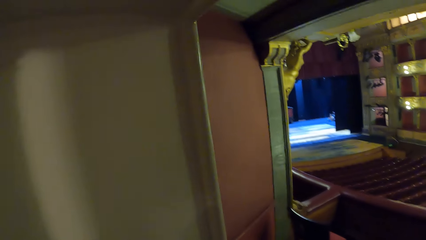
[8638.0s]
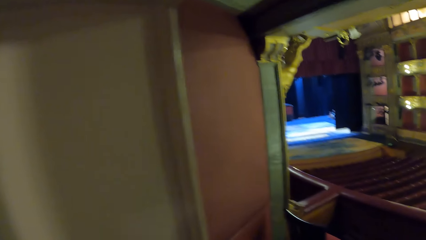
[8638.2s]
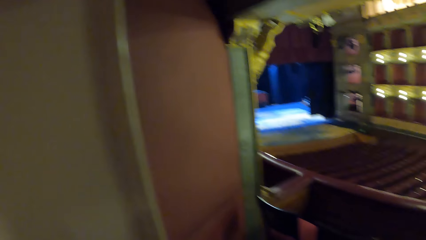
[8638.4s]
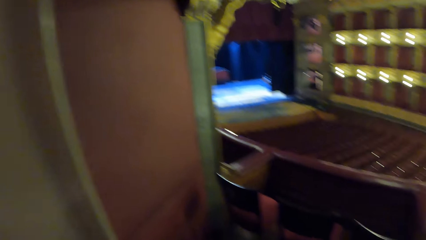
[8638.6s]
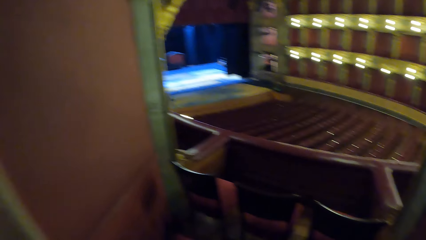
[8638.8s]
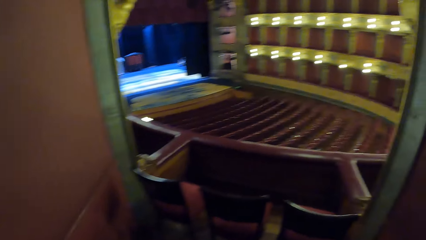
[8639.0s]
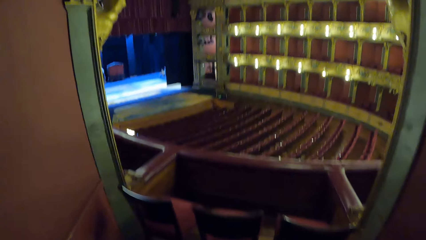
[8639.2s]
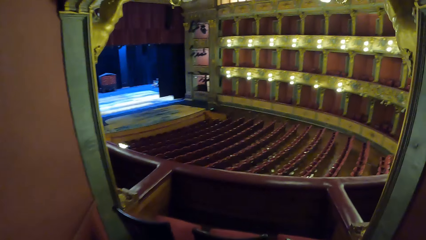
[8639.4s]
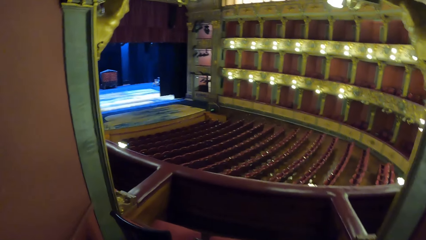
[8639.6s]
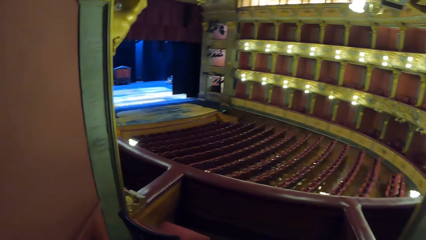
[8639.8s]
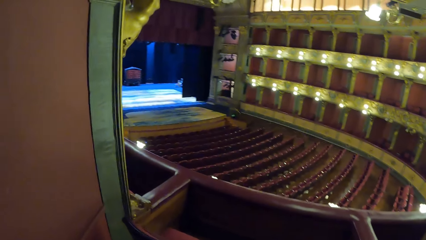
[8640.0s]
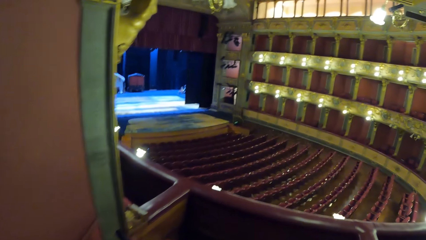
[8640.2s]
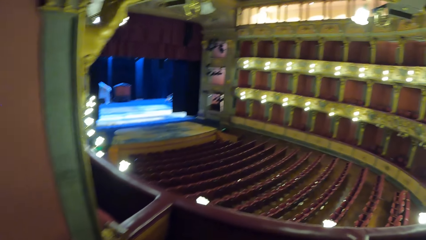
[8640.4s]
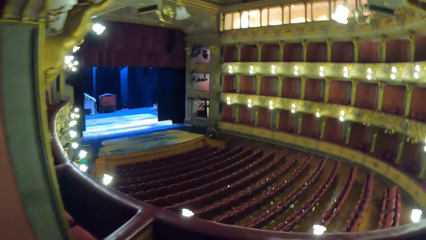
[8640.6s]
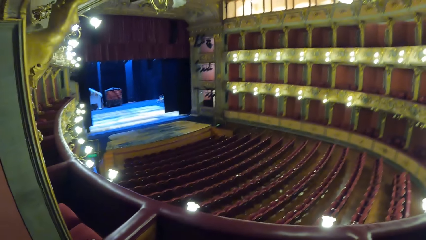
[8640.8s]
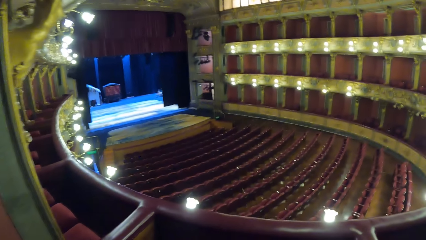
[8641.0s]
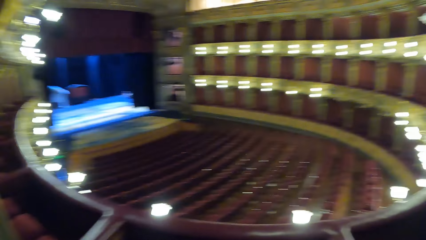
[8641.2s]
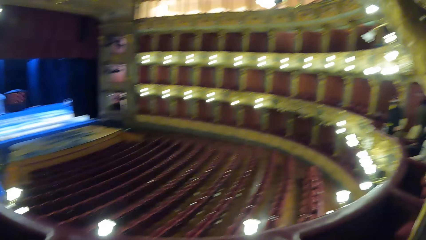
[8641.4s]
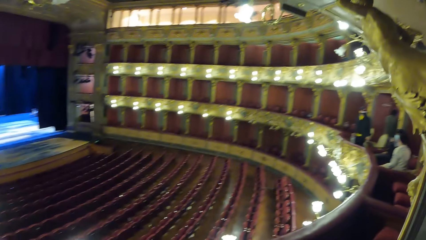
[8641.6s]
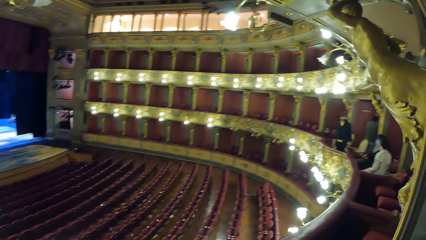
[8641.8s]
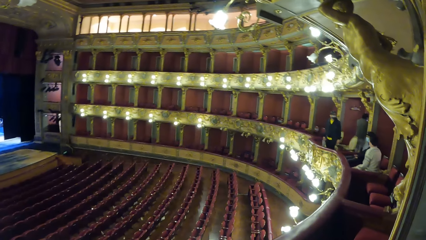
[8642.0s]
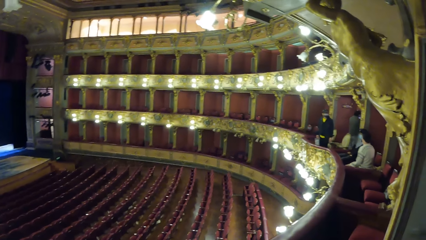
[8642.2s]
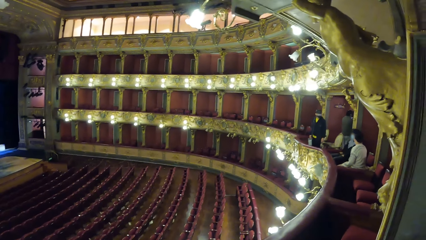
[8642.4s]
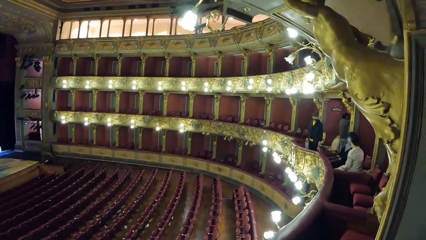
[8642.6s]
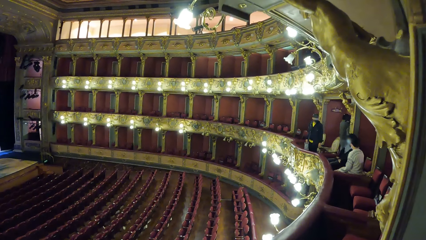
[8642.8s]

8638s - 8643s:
The camera wearer looks around.

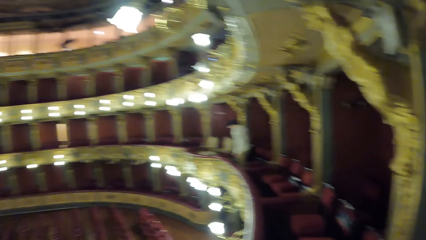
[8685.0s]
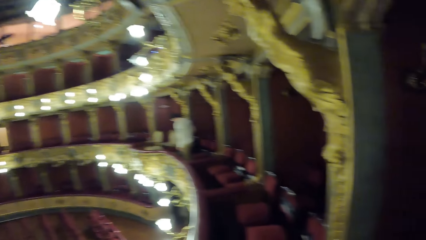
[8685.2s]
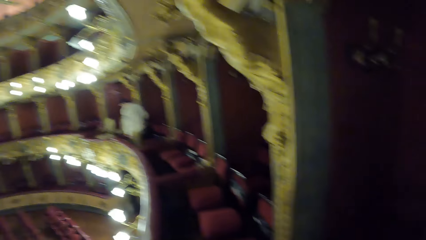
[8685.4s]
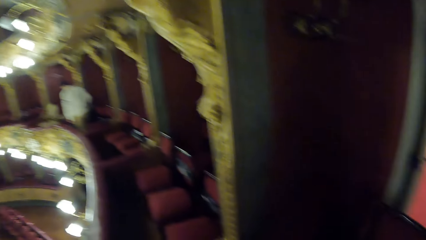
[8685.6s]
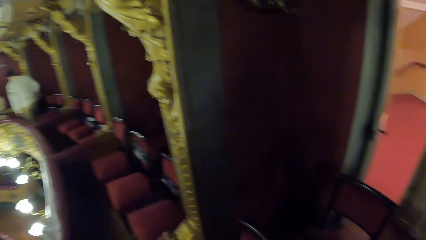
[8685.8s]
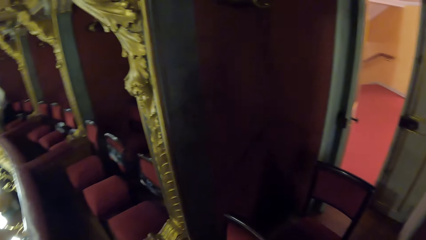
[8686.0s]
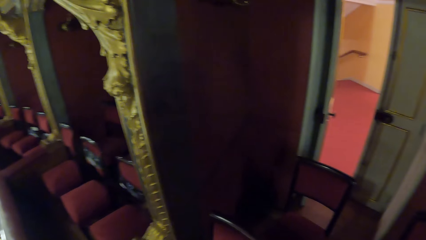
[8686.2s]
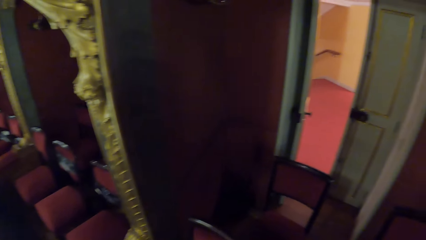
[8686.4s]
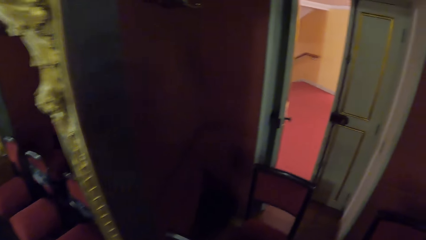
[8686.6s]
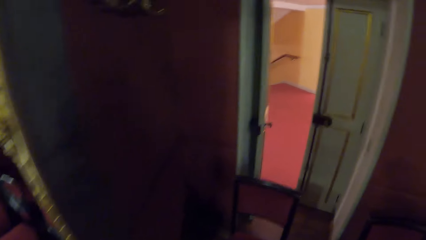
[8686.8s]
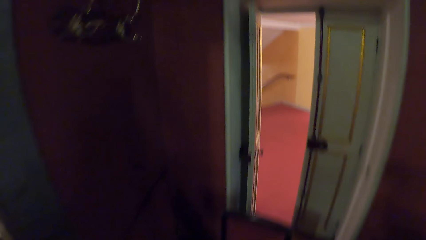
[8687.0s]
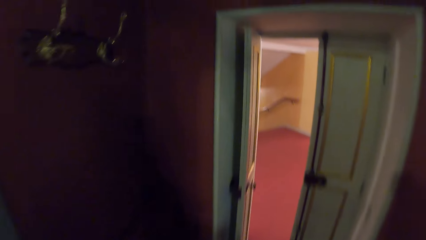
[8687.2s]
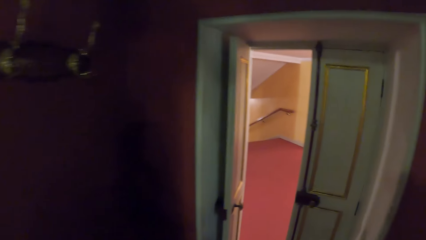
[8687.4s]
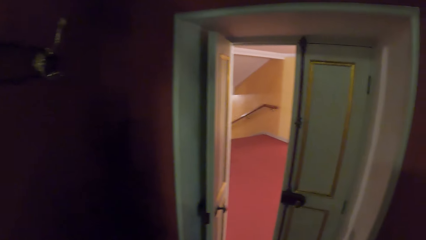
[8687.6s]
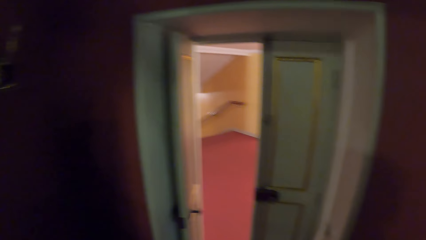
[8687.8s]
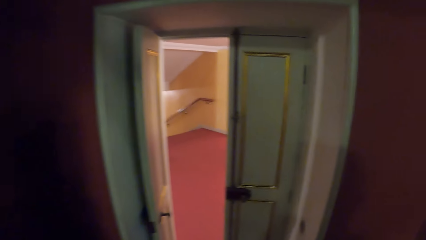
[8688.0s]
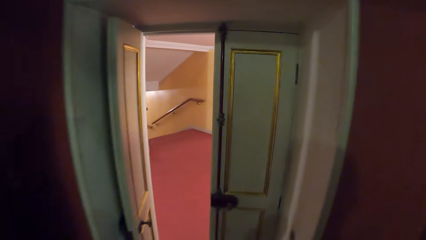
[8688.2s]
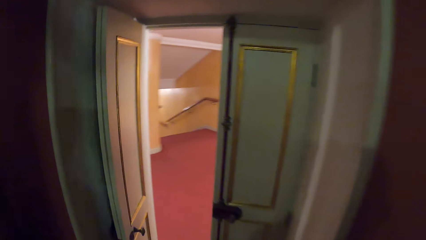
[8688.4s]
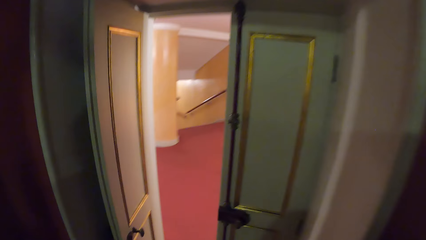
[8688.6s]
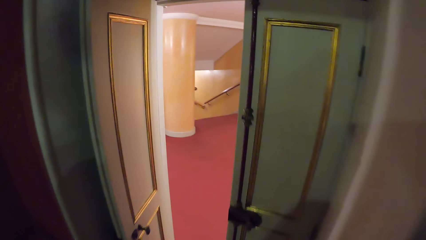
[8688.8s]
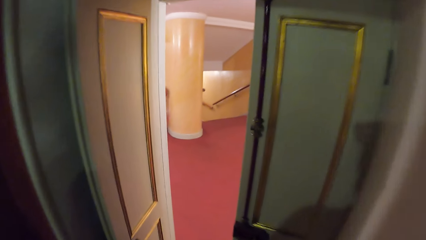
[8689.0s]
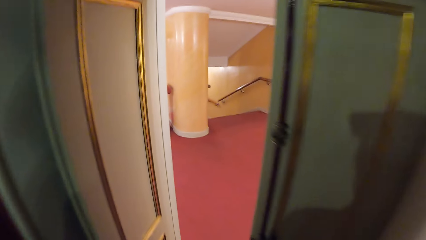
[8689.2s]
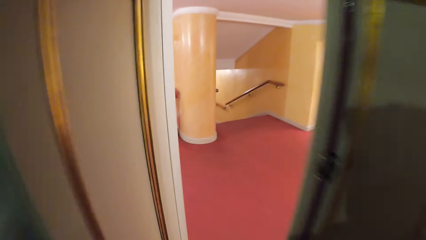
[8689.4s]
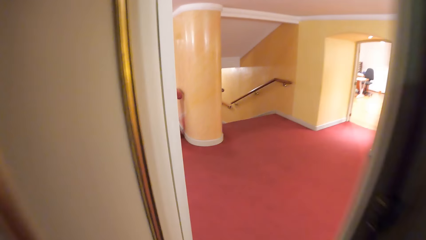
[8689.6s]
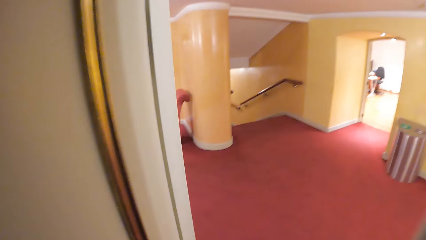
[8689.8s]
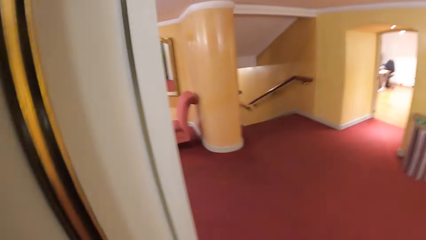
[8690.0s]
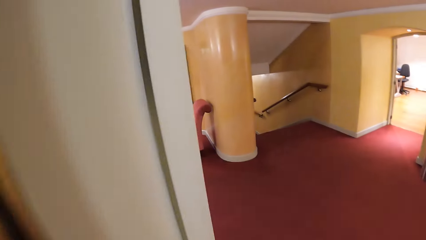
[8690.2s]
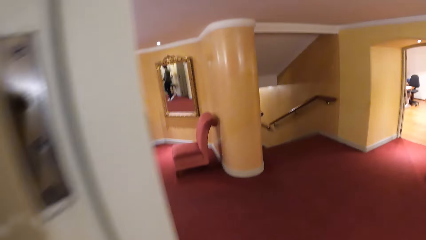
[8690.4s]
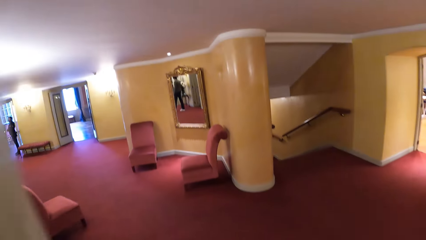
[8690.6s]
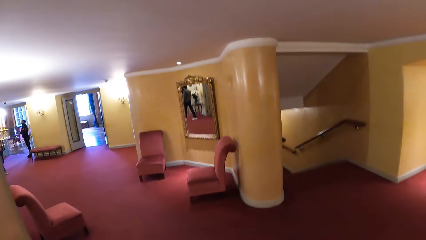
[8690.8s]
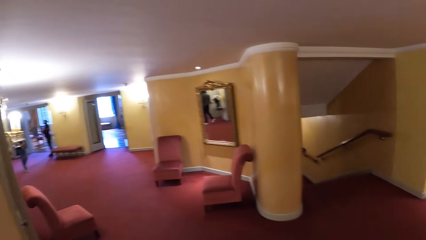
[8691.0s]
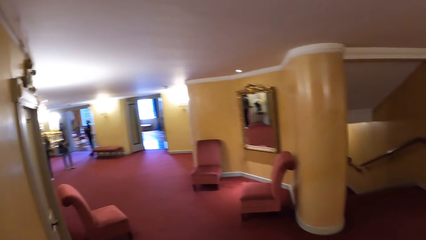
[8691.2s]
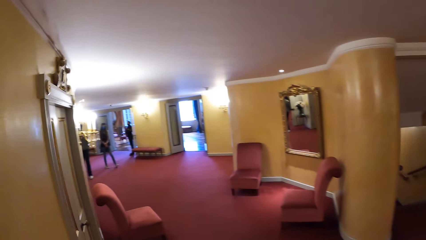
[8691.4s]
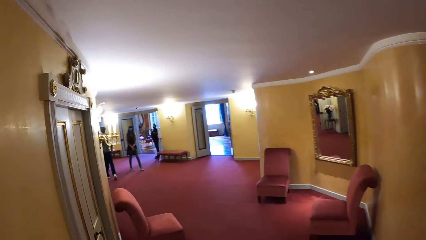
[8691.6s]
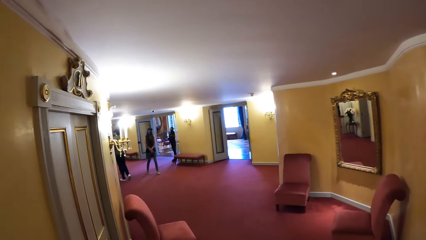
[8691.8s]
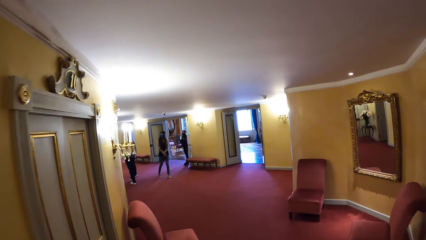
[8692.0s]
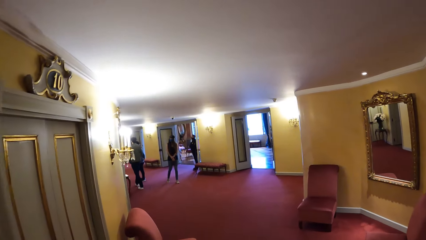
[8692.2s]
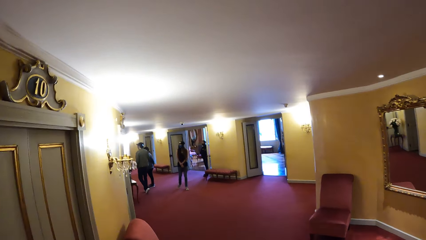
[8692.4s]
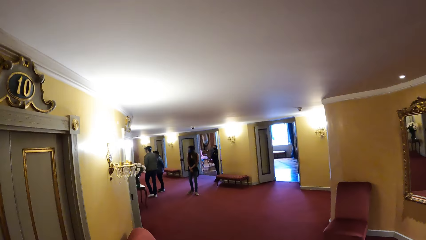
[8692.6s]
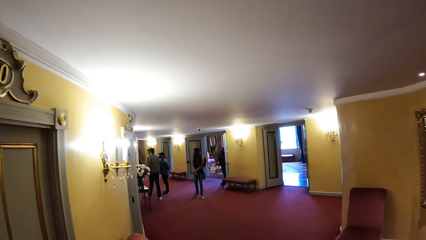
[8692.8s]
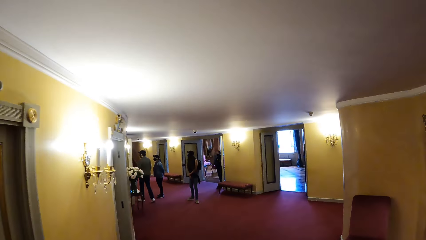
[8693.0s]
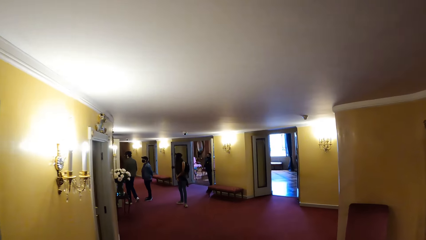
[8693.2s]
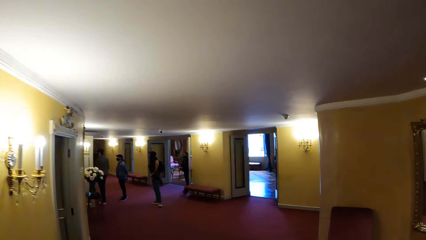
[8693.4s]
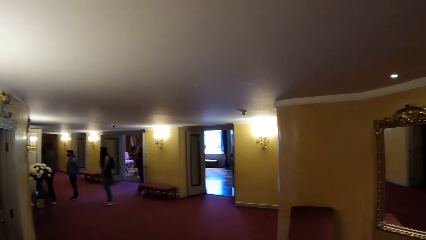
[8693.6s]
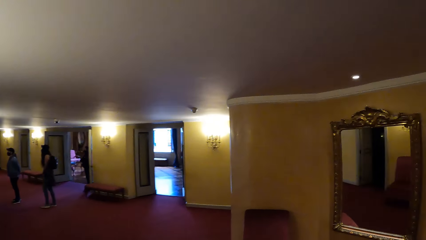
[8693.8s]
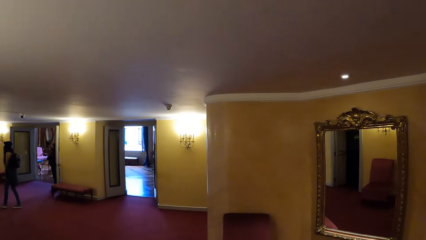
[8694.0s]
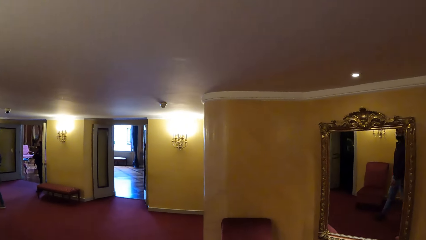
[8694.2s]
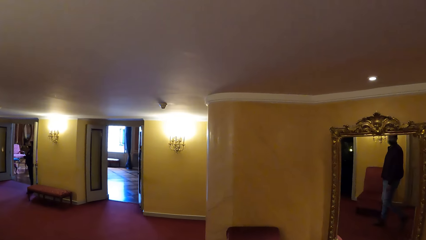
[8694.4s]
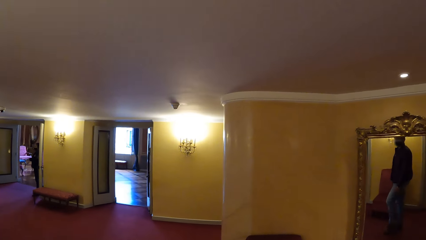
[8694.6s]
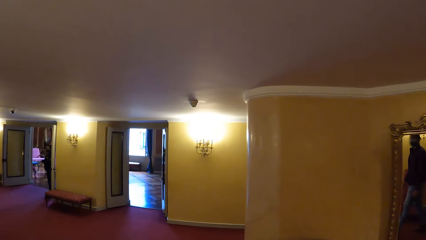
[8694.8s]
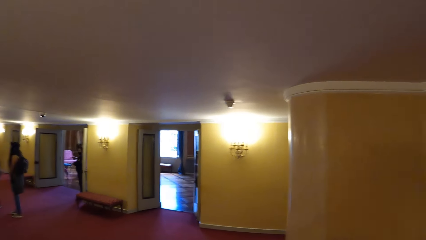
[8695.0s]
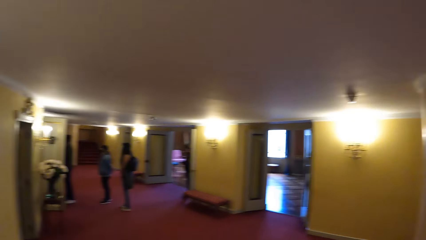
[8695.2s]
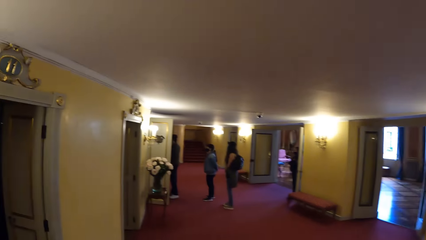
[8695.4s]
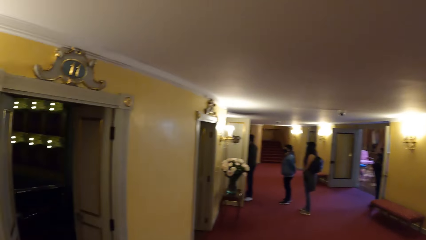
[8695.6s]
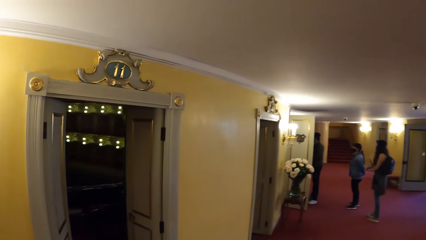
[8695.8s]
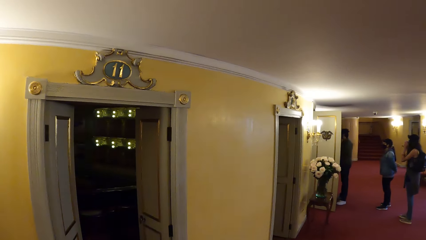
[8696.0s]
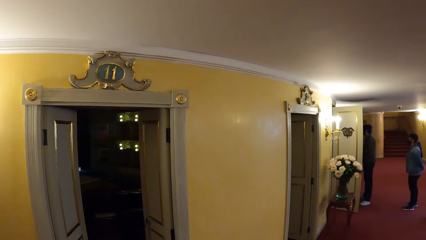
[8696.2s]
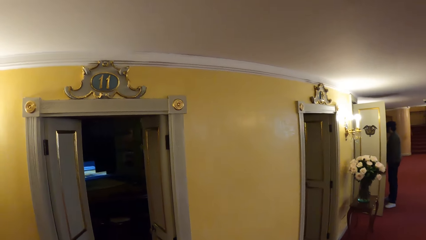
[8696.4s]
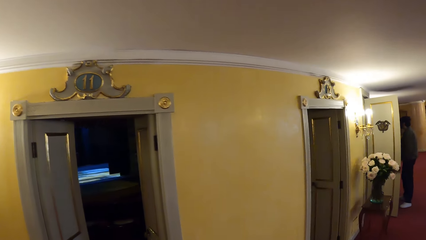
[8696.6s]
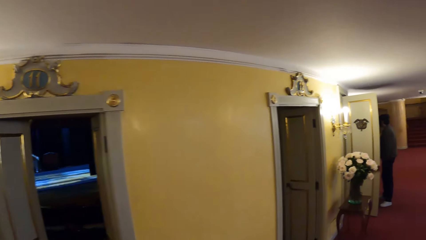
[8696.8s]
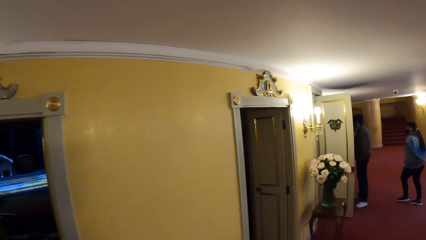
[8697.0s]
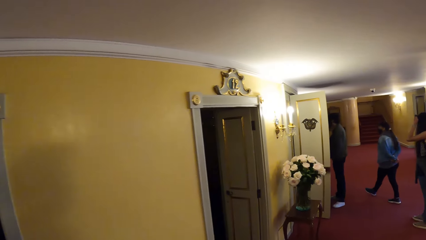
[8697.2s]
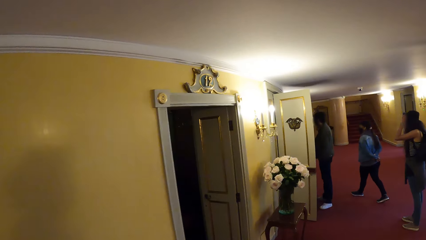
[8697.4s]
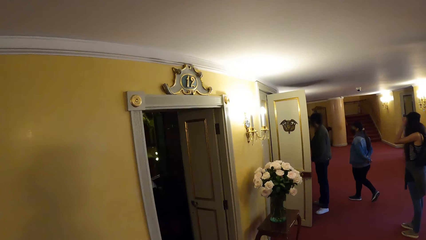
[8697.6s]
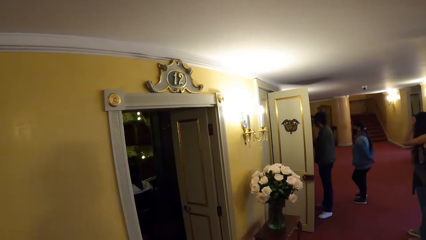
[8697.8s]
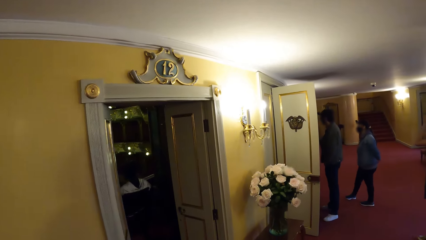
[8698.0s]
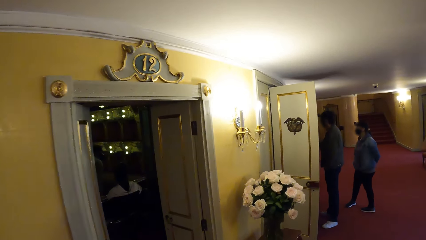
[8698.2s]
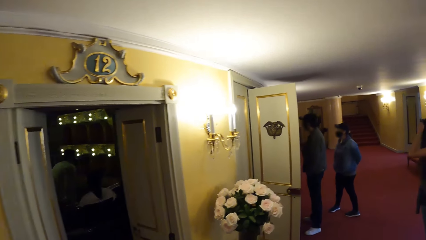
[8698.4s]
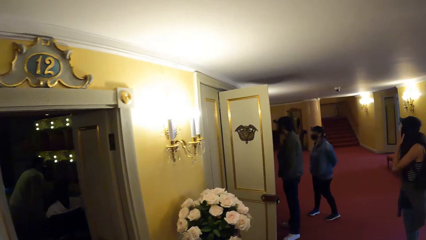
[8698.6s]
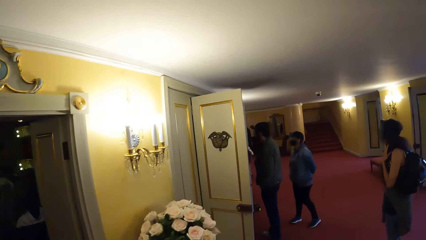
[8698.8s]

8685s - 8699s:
The camera wearer walks around.
